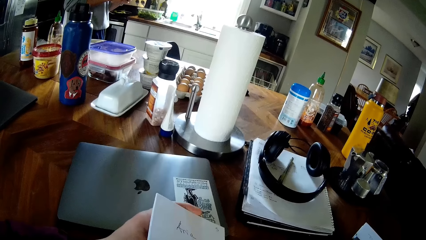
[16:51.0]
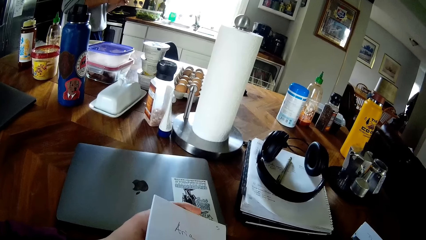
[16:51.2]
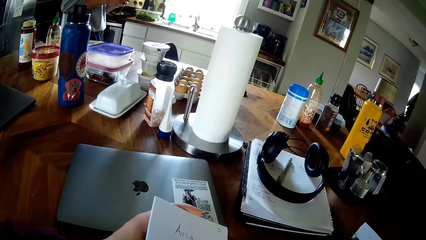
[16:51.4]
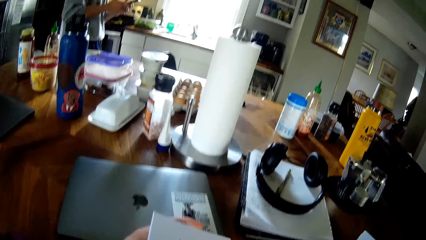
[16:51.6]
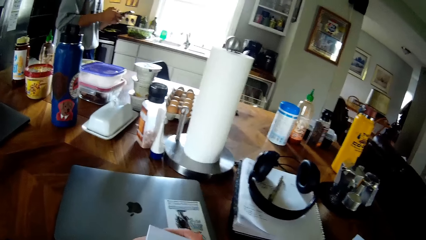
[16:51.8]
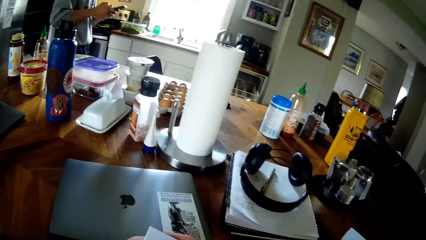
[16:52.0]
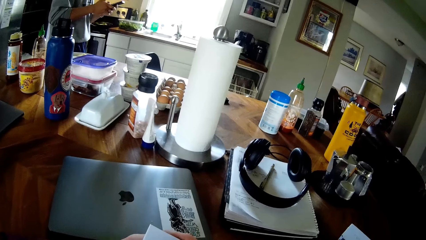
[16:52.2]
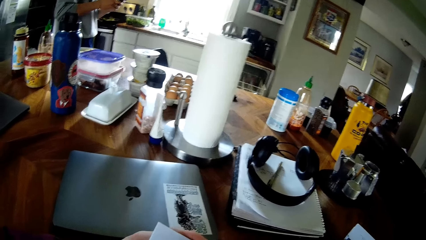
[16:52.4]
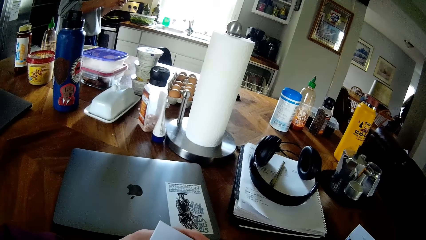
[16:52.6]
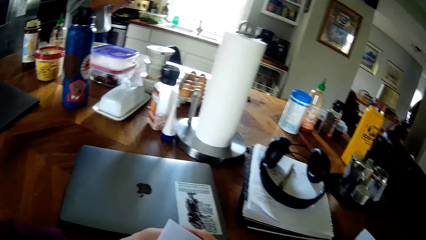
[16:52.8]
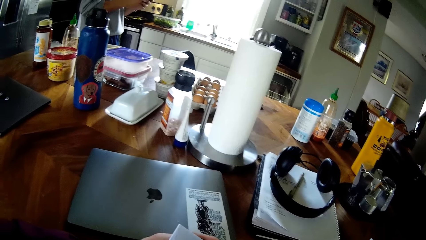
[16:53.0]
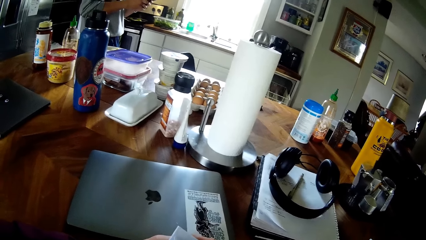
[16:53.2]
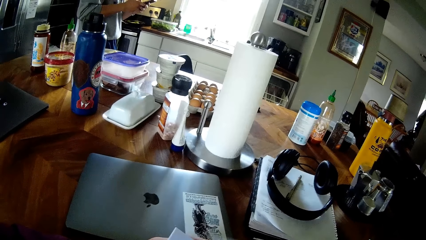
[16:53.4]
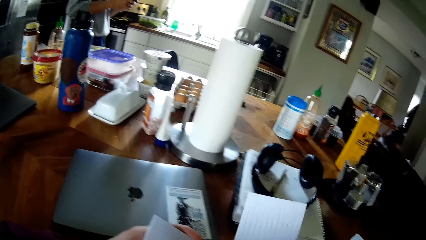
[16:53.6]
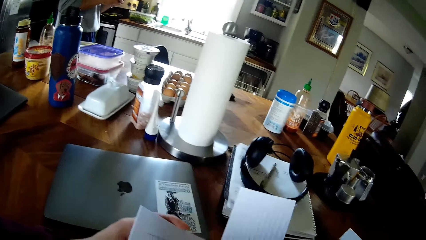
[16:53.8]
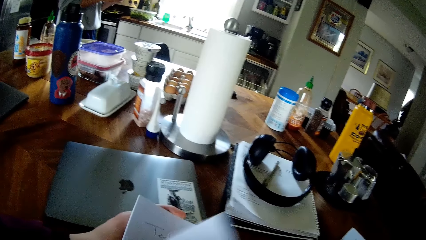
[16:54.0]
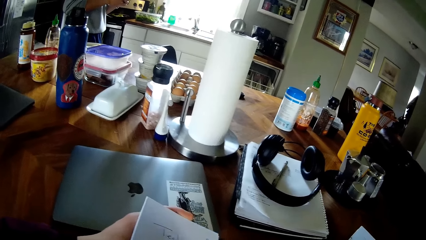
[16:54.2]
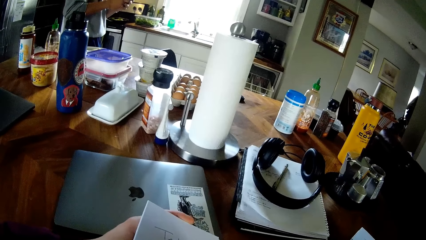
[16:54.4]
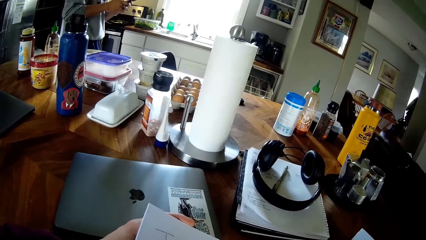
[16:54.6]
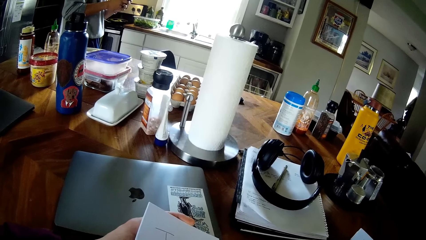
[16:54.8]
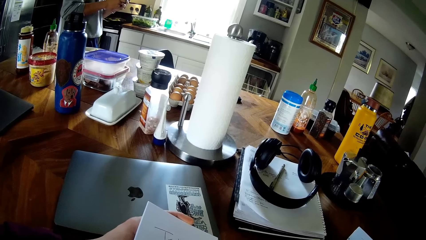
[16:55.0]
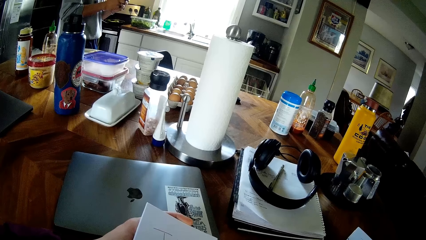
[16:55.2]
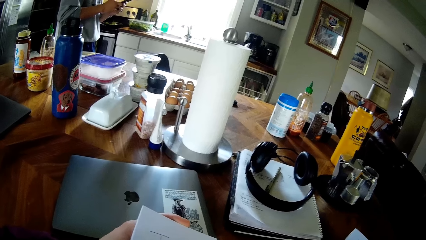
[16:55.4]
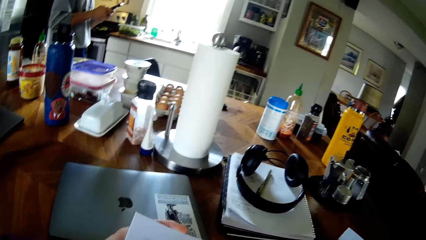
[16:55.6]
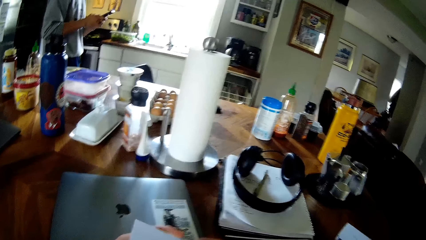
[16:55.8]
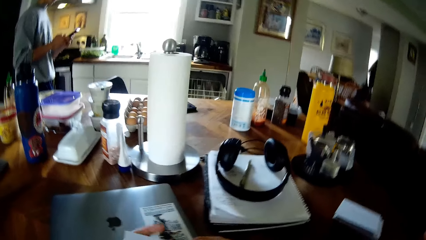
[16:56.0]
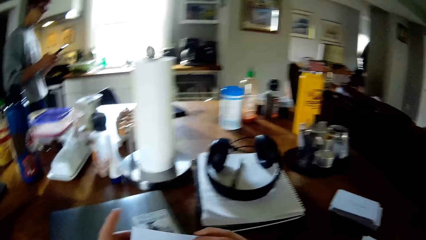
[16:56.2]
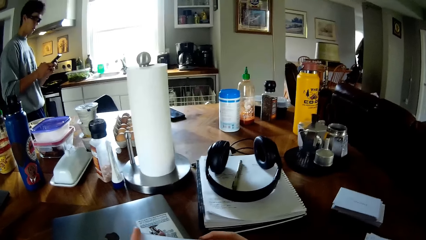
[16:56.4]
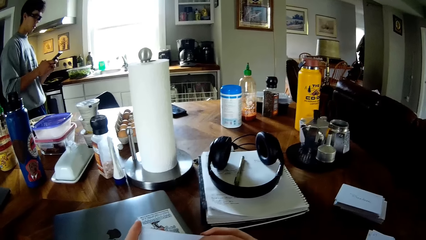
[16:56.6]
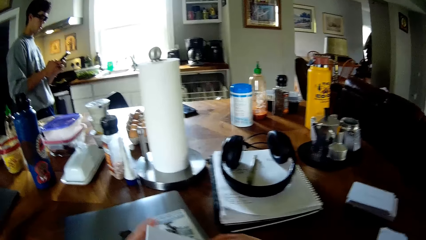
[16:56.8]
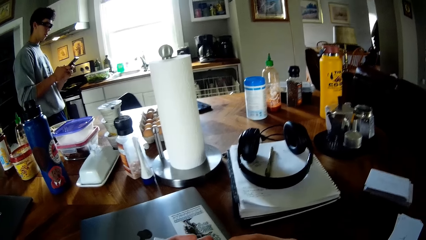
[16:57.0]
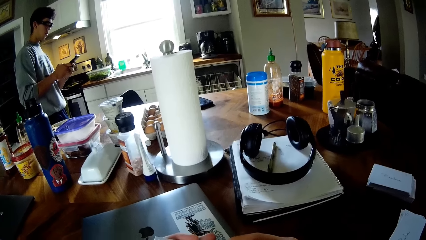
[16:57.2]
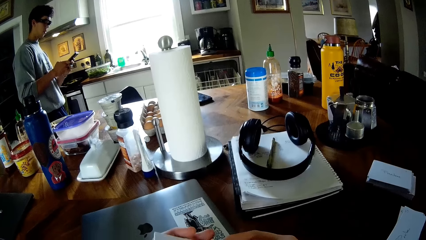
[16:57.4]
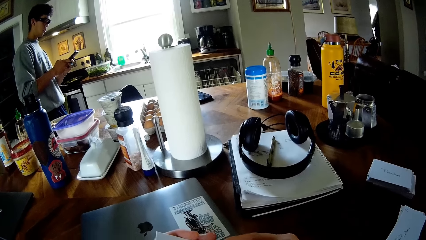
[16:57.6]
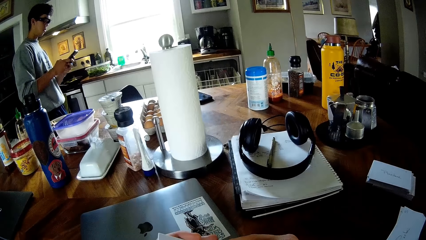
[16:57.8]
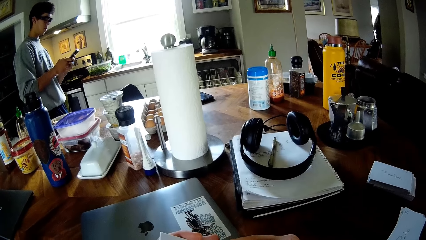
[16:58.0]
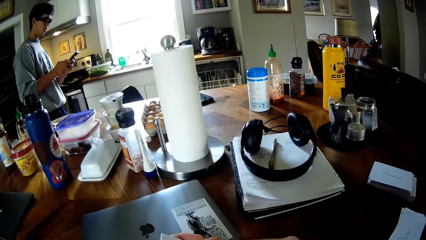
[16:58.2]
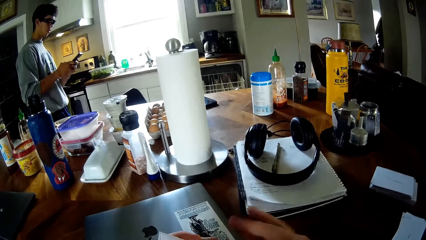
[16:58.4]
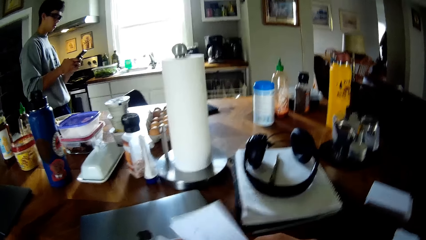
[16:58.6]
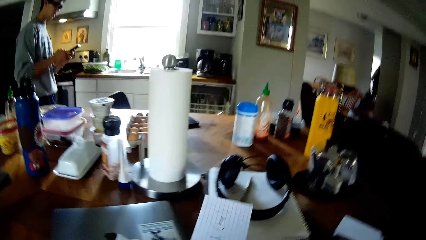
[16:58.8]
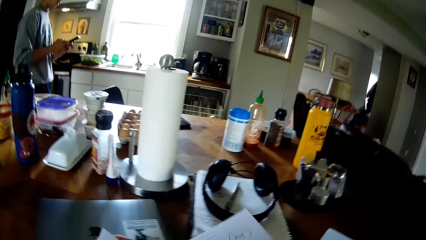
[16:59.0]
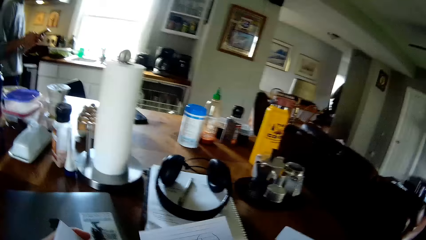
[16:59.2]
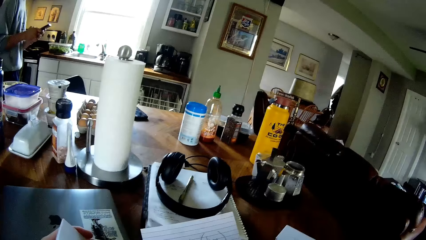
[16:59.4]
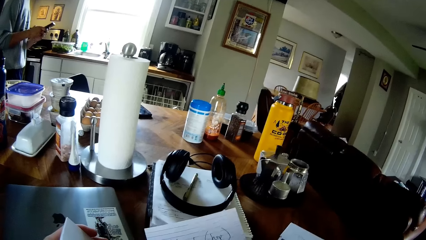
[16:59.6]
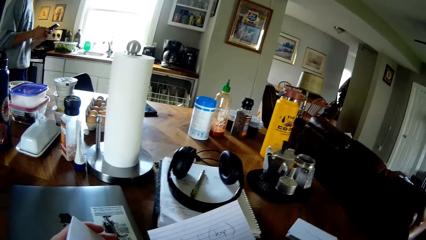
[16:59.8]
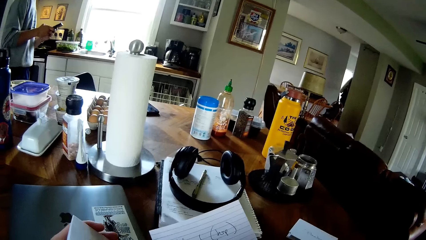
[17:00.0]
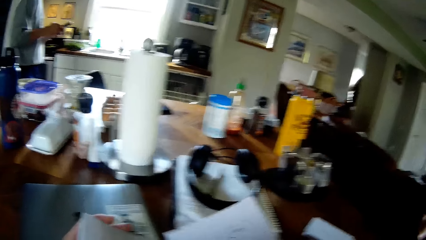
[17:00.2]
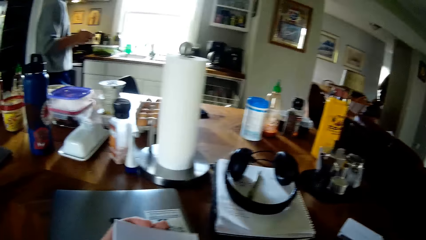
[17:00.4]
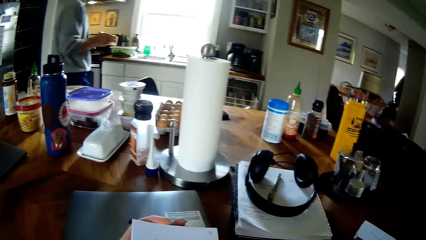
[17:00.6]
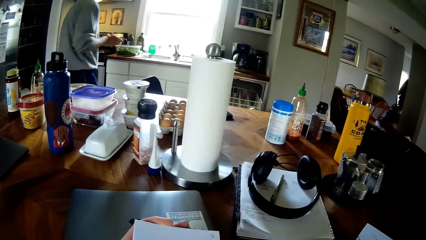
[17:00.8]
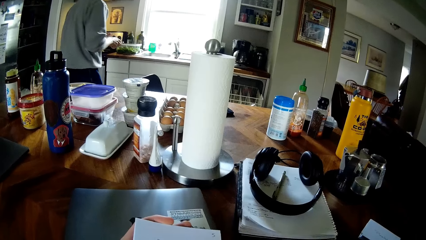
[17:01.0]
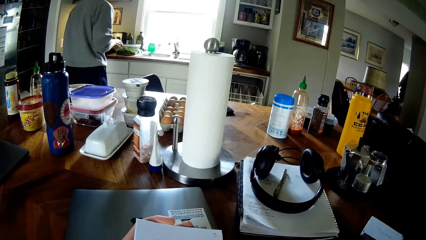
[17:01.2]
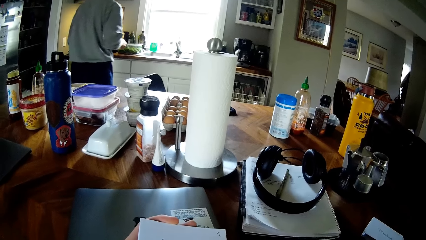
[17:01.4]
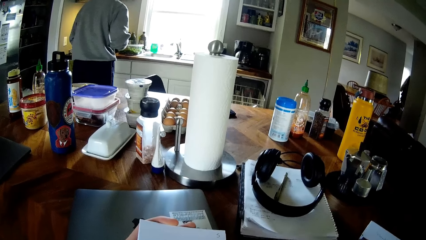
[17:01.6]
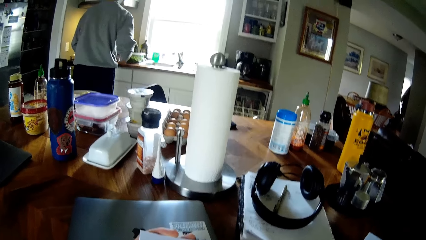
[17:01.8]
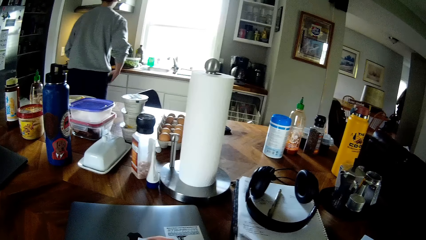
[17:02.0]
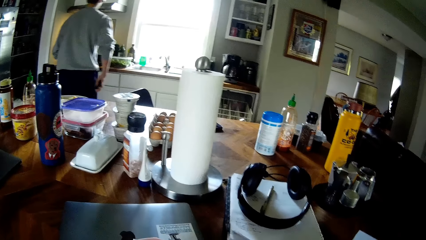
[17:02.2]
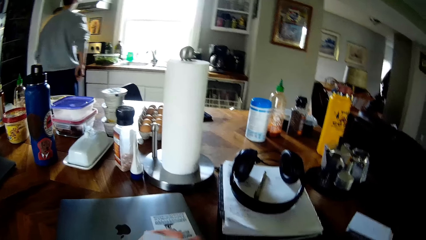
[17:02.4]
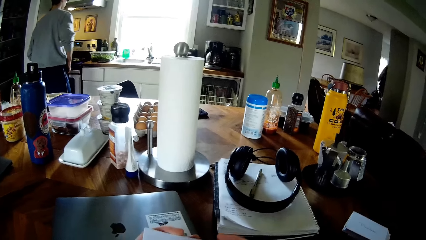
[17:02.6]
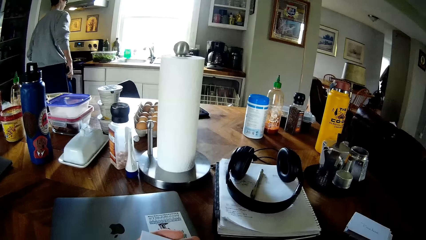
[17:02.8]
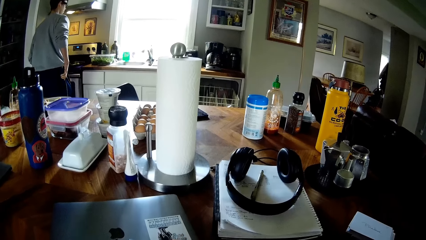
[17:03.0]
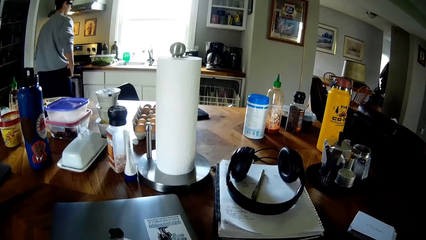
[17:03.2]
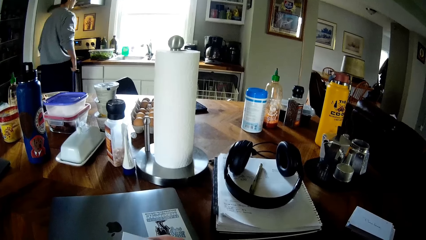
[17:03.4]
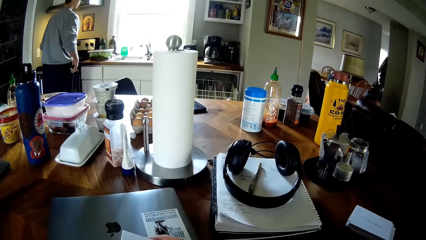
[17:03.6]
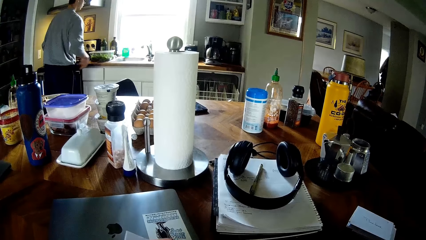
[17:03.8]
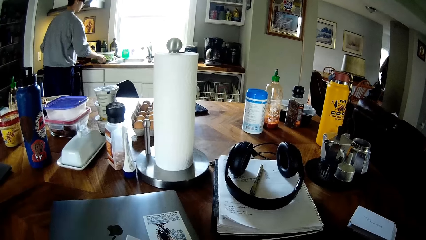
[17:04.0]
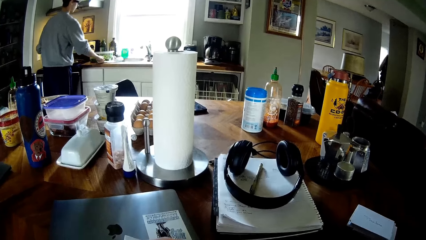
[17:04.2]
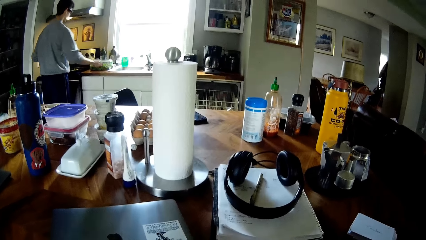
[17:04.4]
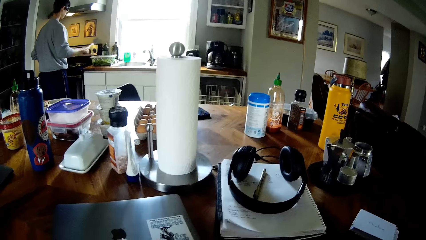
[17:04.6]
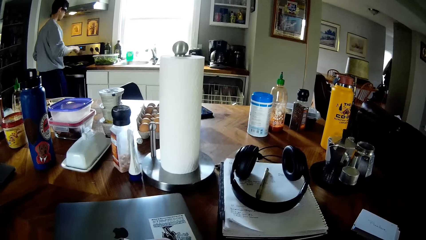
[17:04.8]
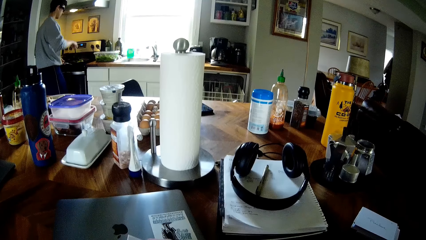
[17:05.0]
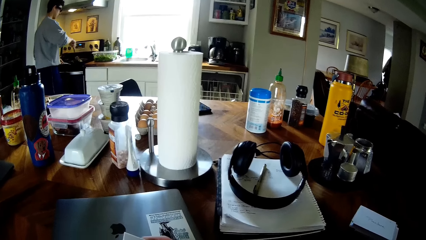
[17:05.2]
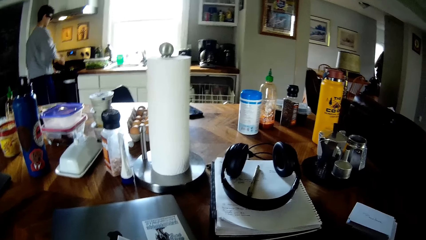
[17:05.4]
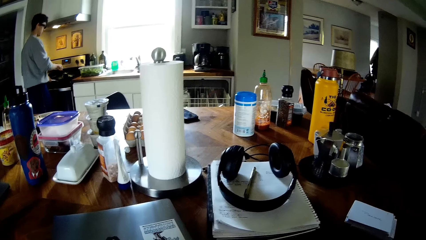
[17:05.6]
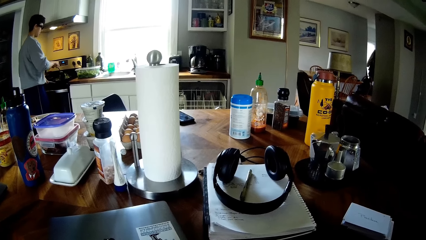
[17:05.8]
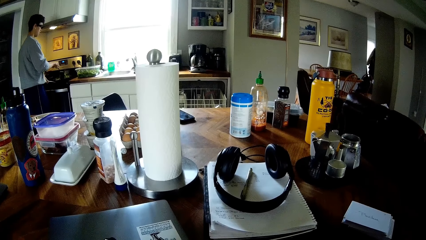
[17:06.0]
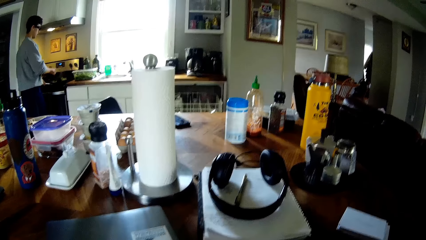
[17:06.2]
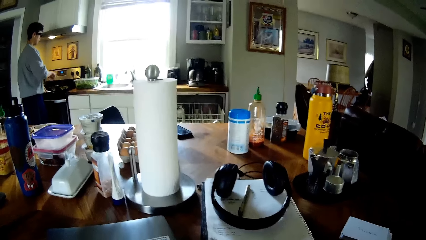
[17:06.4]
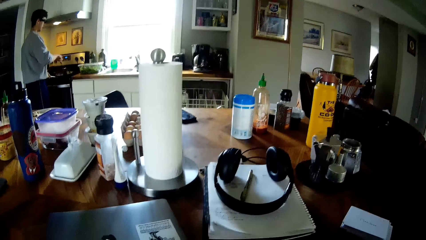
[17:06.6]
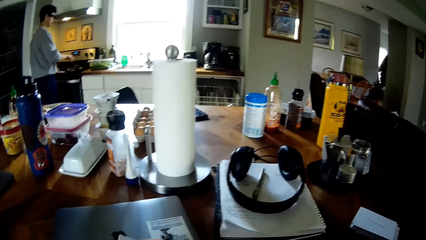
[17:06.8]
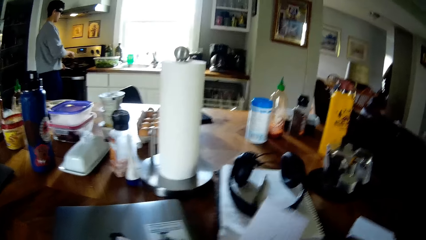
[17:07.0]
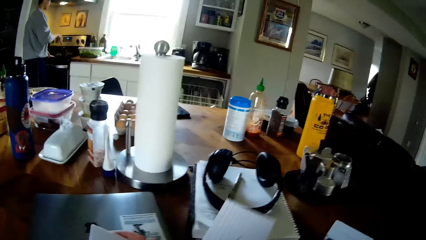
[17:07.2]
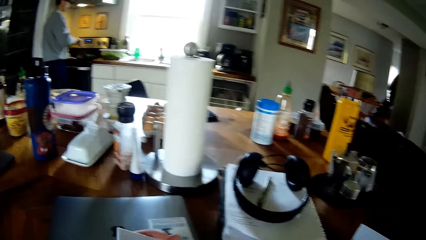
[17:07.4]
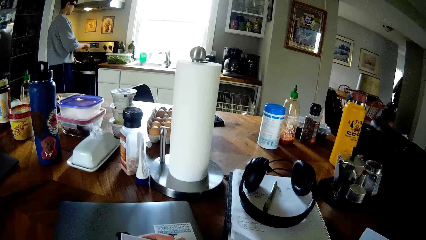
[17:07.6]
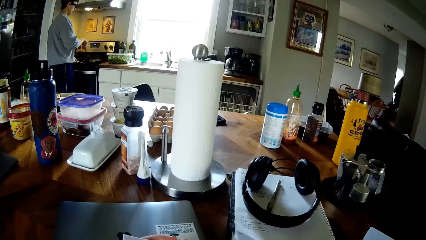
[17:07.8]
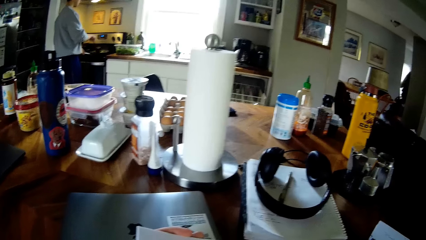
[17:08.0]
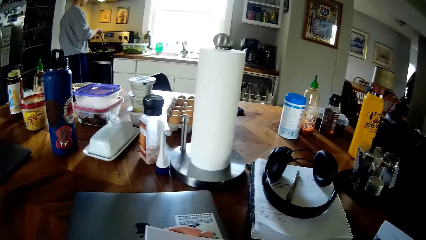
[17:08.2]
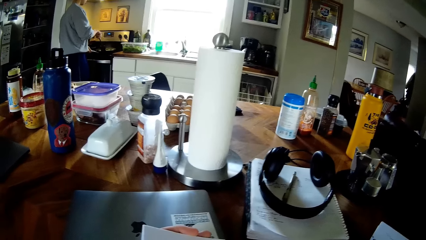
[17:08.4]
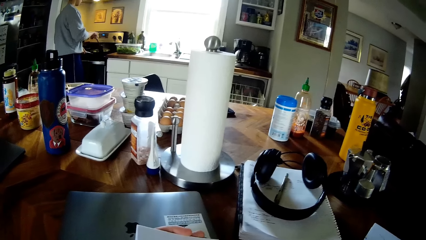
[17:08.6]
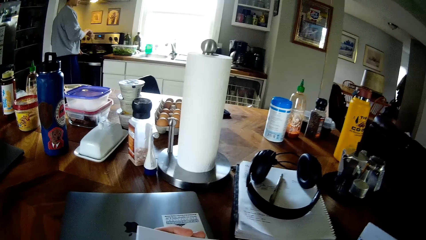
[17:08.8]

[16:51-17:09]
The camera wearer pushes the pile of papers together with his left hand. A man walks toward the cooker, inserts the phone into his pocket with his right hand, and lifts a spatula from the countertop with his right hand. The camera wearer reads from the paper. The man stirs the food in a pan with the spatula in his right hand.
